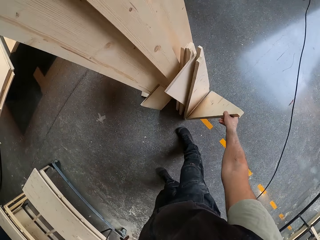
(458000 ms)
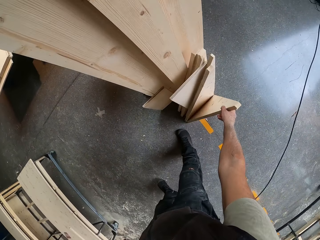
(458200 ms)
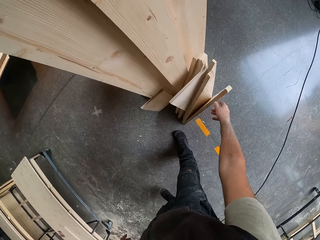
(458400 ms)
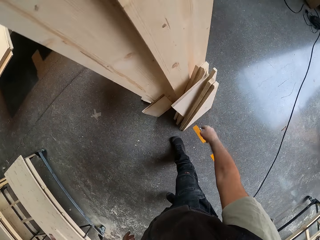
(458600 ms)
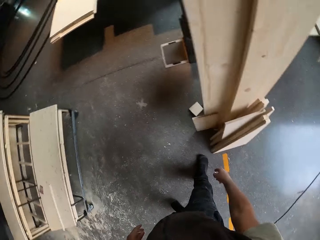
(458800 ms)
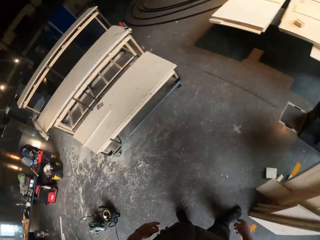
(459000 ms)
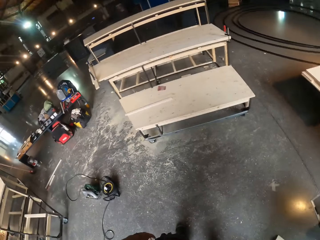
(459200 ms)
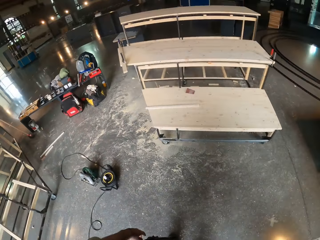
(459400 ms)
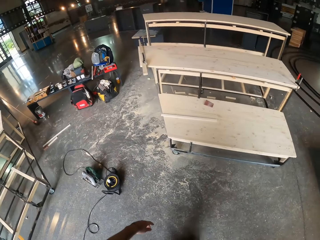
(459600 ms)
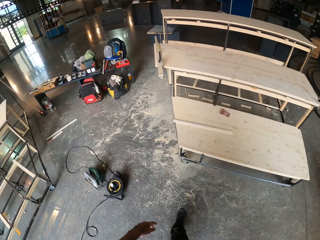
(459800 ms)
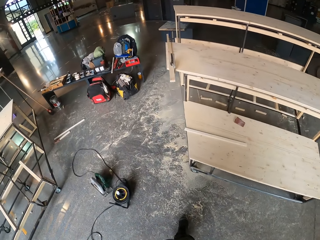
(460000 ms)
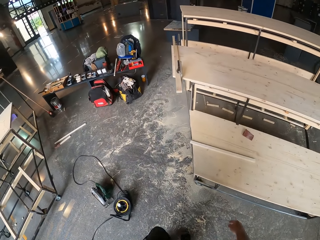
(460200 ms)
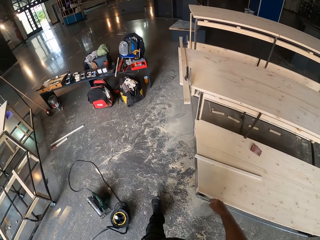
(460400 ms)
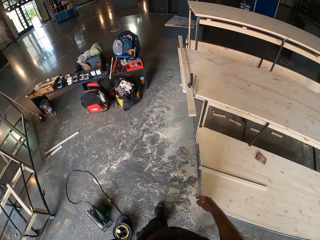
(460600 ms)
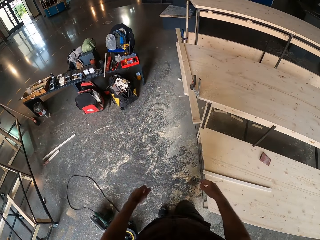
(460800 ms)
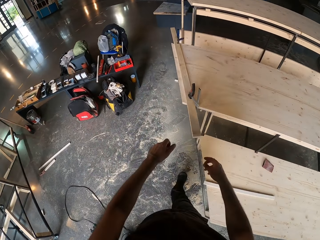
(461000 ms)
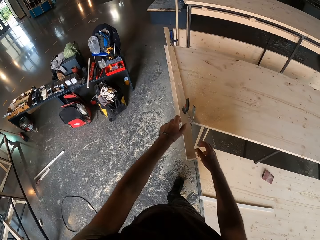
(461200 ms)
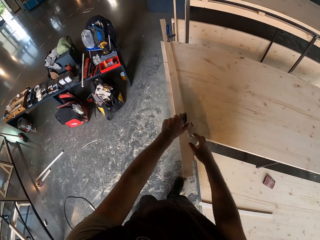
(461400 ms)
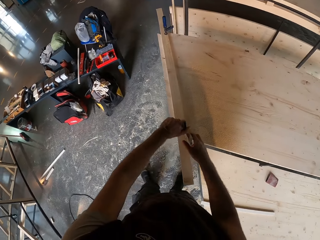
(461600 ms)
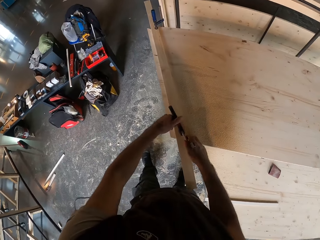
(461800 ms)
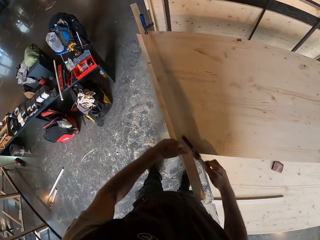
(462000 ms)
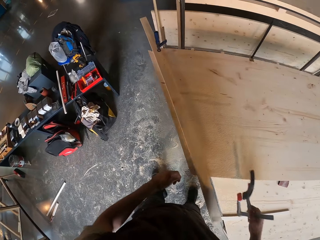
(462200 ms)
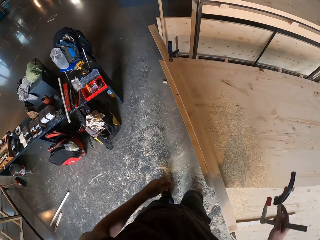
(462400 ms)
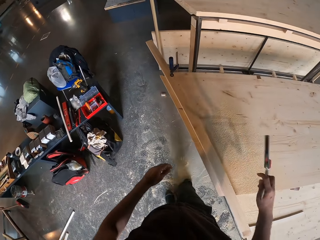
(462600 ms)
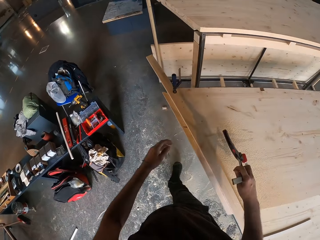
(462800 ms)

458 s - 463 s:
The camera wearer puts down a piece of wood on the floor. He walks around a garage. He unclips the steel clamp from the plank with both hands. He picks up a wrench. He drops the steel clamp on the plank of wood with his right hand.

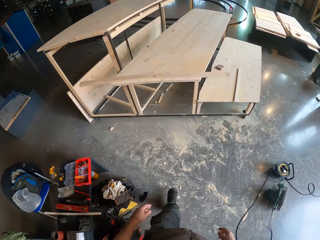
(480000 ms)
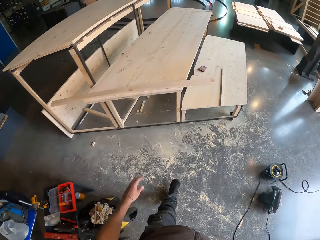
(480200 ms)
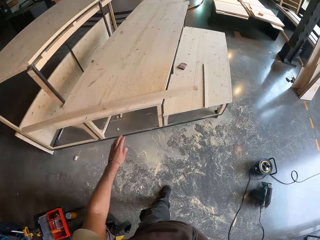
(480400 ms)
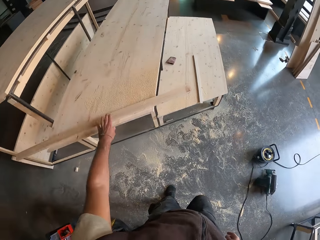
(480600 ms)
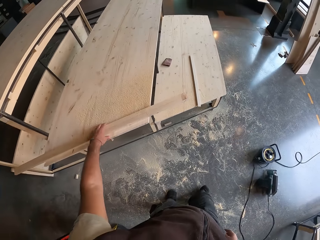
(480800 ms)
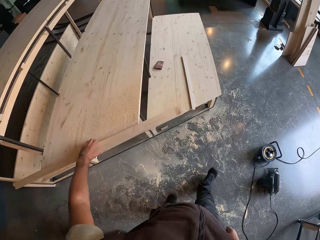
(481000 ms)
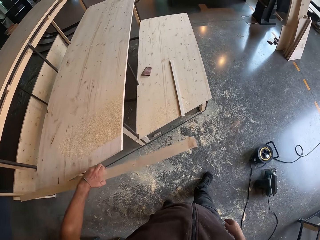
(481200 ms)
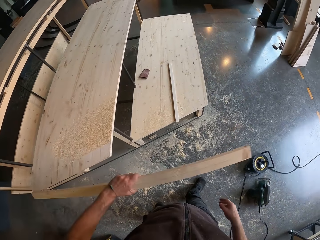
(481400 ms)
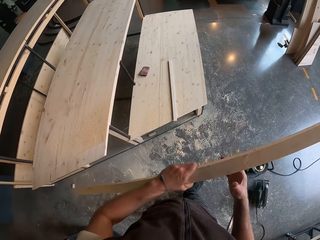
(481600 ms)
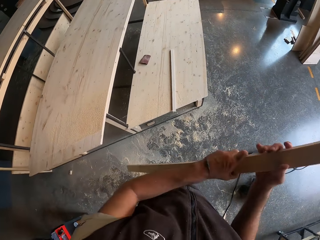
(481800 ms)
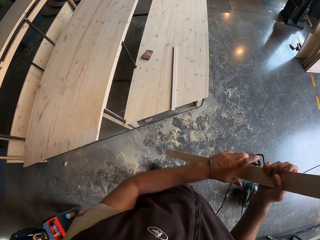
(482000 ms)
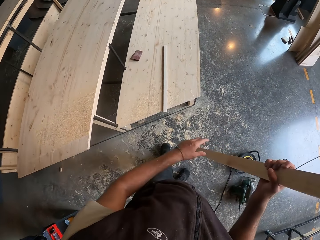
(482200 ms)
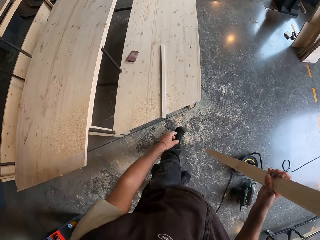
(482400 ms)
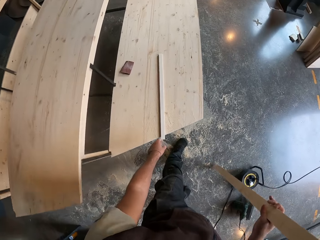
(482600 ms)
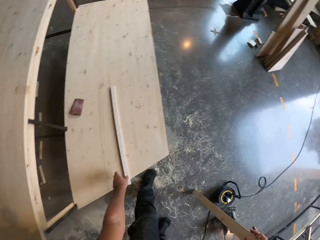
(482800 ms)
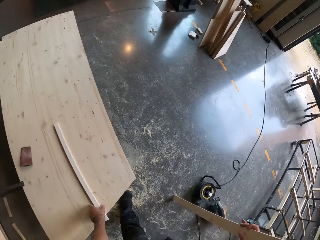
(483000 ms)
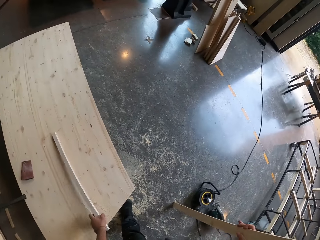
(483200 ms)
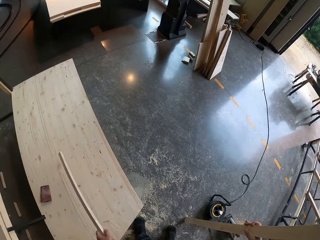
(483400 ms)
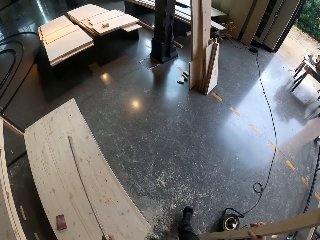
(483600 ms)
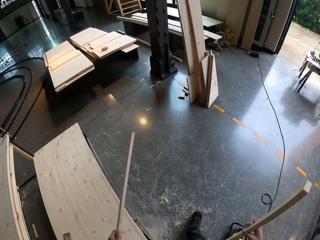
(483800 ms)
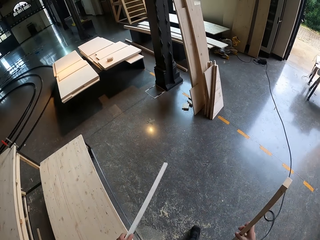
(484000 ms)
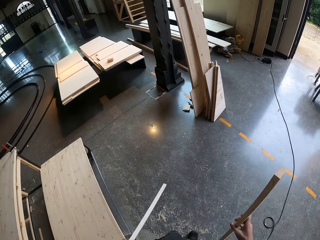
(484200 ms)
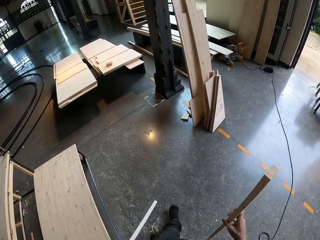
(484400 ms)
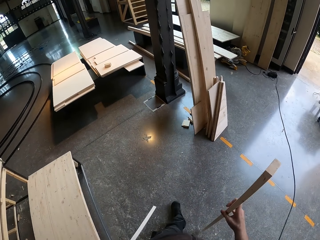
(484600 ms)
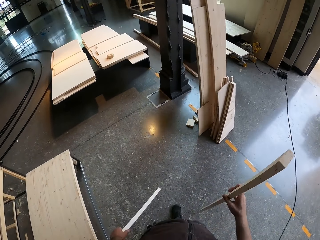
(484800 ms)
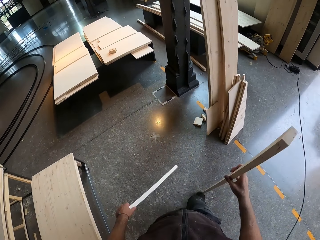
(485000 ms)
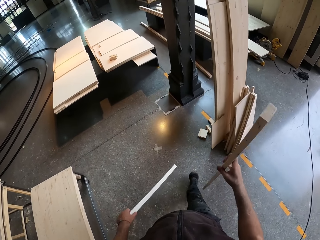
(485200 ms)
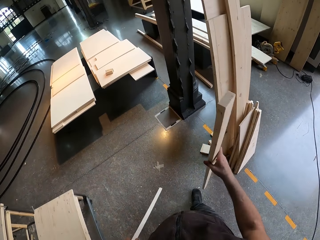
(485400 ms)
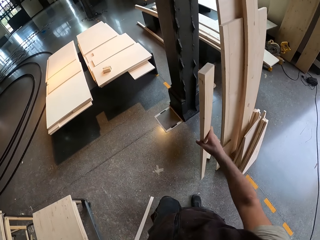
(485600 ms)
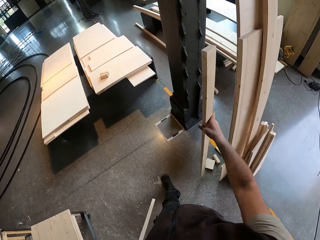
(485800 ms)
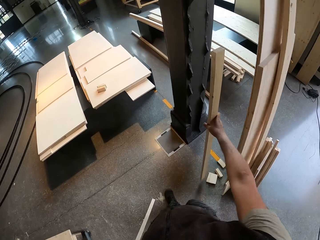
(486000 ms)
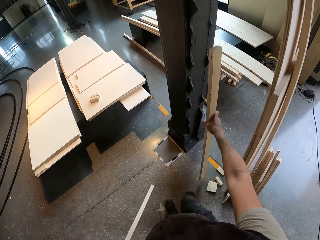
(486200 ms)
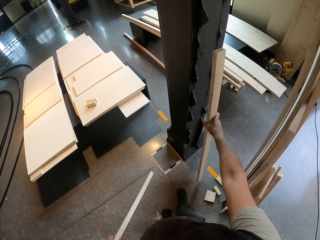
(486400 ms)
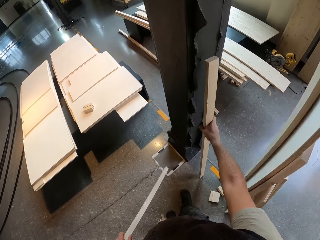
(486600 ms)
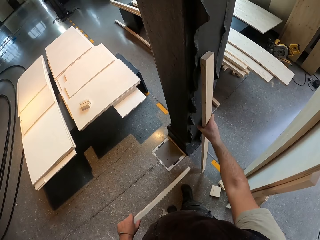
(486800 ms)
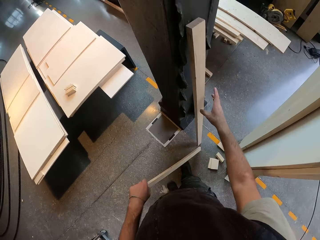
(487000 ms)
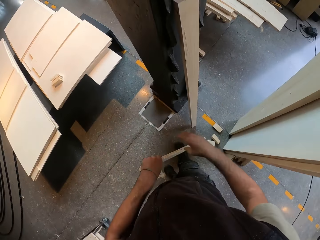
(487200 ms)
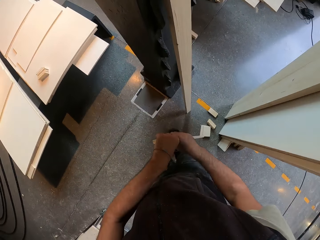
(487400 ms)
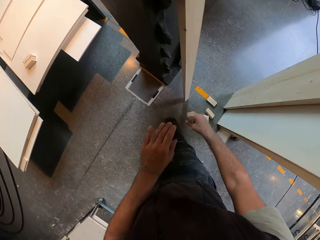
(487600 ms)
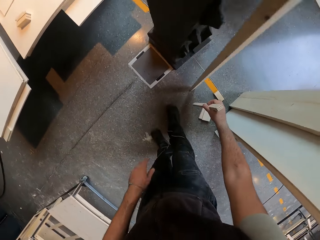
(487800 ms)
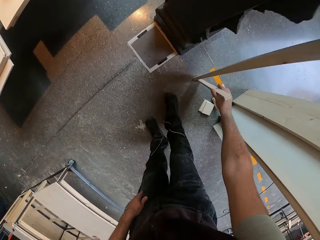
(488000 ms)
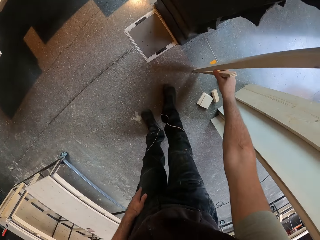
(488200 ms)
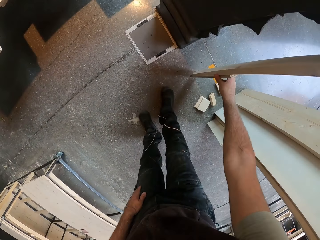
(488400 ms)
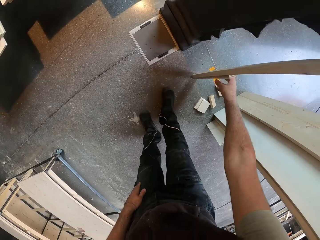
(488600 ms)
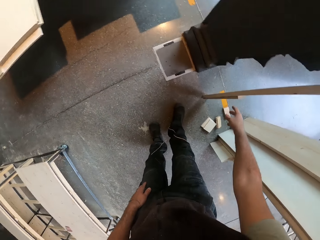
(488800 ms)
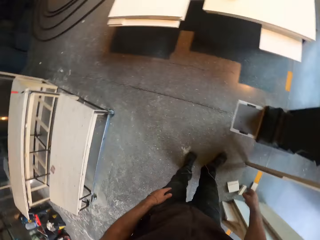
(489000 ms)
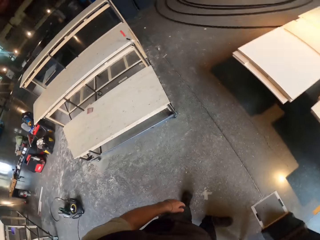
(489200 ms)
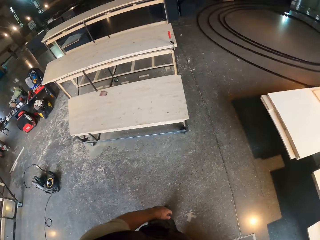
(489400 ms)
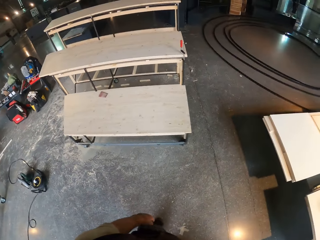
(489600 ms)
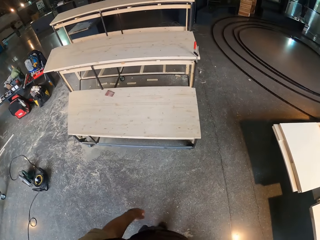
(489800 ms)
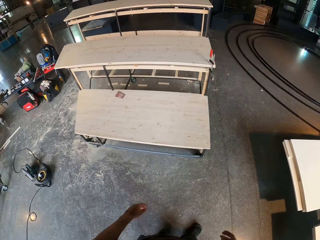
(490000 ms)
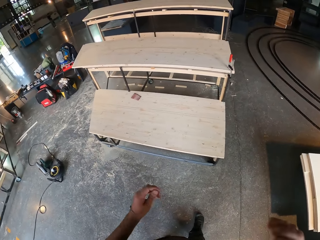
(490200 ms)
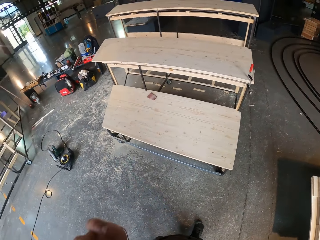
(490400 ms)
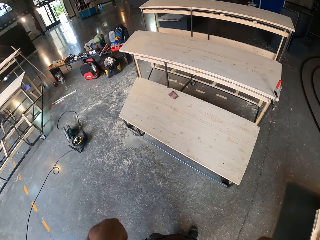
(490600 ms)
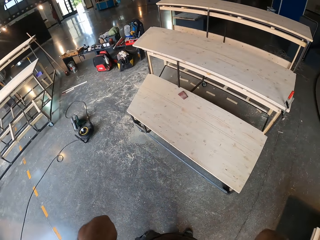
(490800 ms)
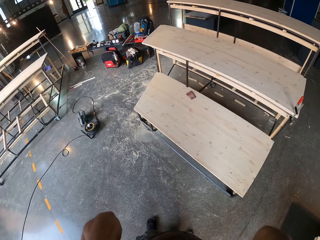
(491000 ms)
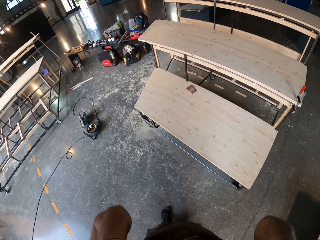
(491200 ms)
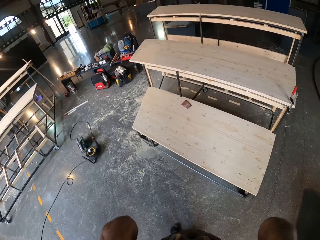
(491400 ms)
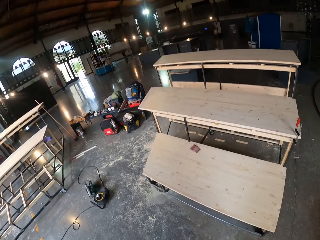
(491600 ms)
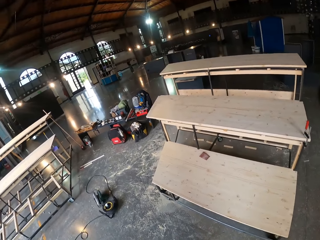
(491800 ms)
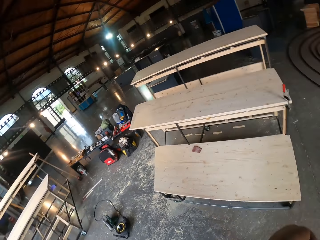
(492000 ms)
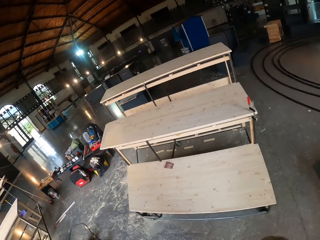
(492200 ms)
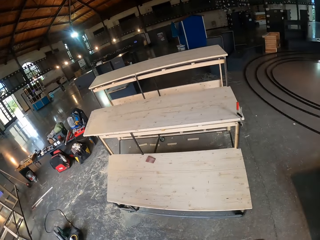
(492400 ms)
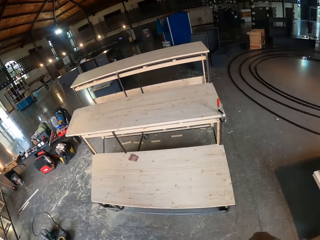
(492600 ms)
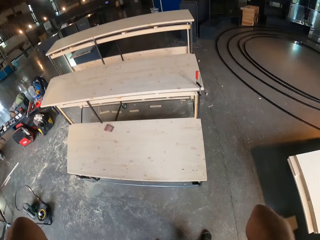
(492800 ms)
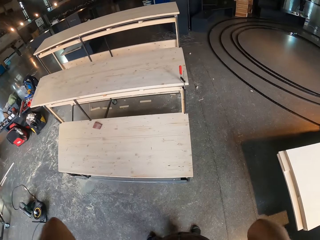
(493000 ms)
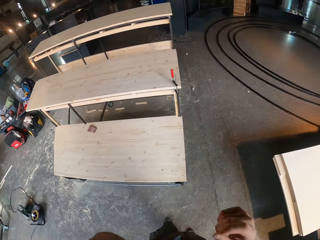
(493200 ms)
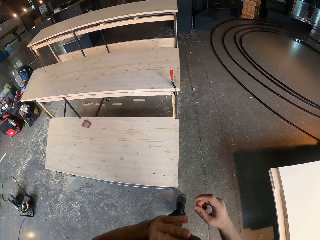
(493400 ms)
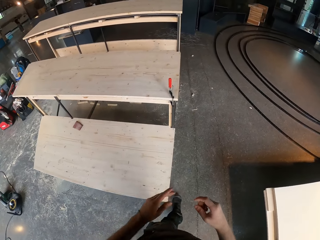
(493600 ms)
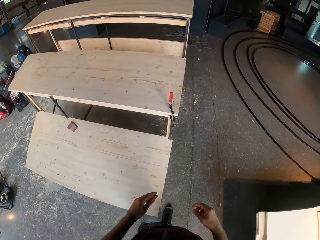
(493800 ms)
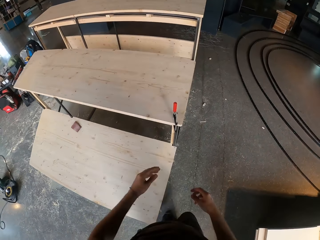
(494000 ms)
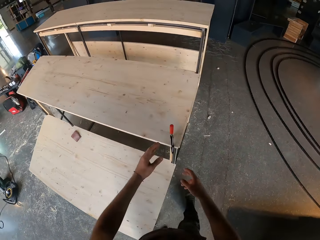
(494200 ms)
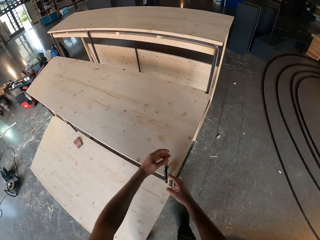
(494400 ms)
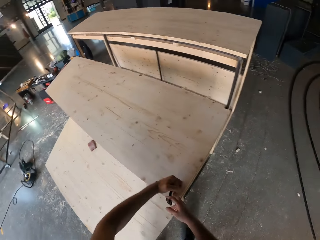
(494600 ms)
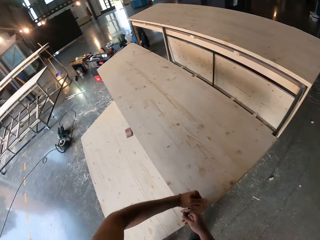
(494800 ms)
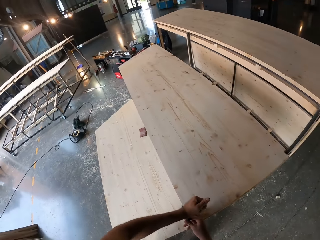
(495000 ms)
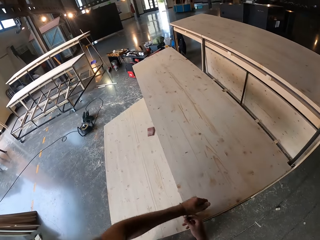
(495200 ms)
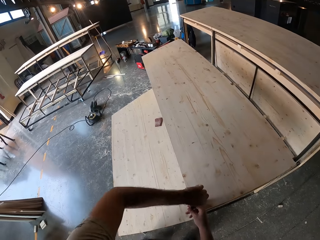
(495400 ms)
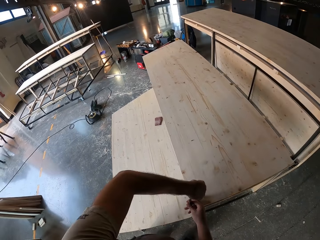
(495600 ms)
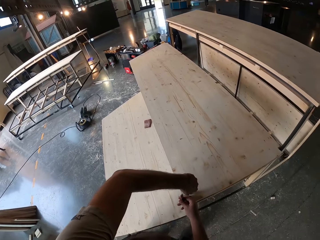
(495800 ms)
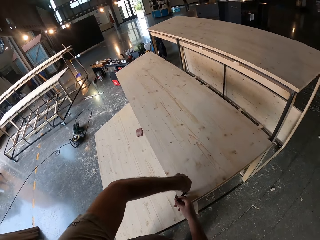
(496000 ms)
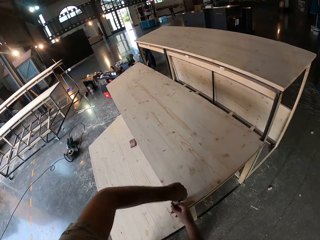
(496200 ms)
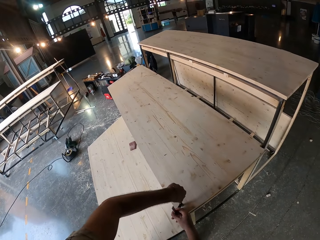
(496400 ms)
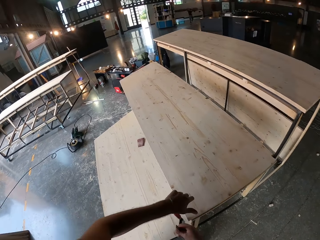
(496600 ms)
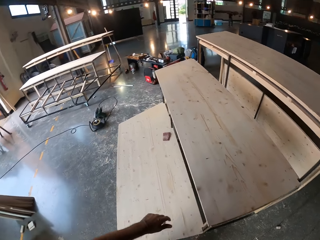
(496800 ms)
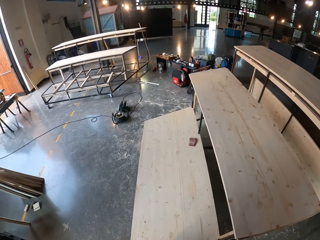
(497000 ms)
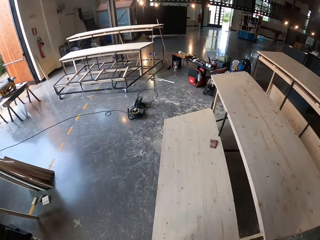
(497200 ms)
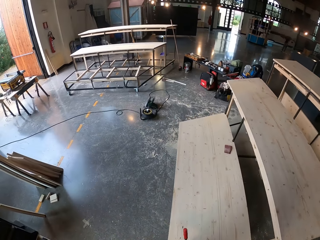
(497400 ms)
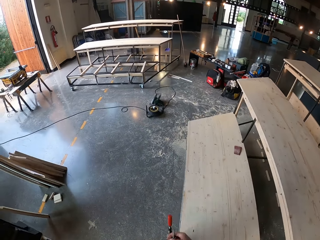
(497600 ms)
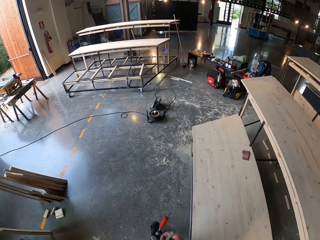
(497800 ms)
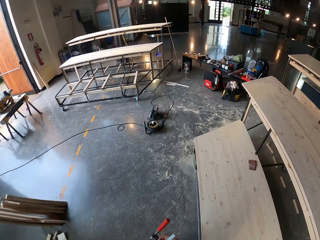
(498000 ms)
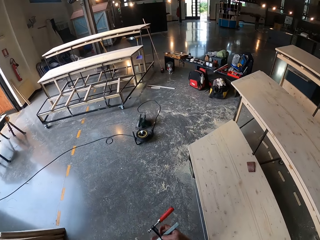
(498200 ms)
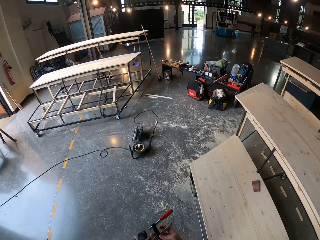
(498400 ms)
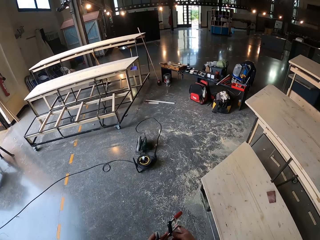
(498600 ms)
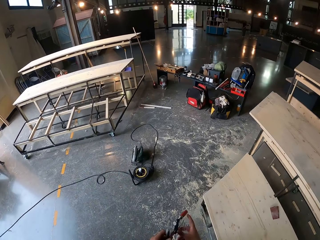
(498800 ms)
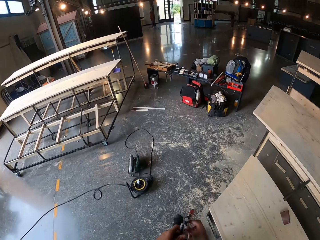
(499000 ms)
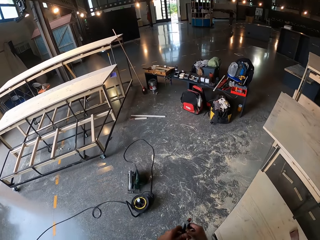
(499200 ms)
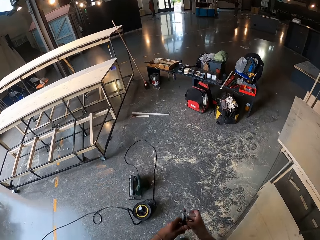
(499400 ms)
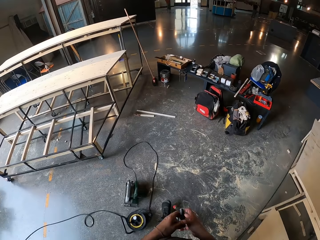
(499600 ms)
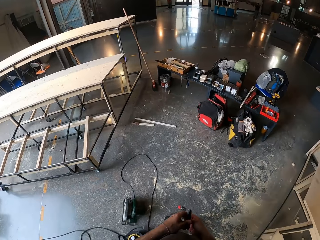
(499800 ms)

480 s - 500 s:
The camera wearer picks up the plank from the plank of wood with his left hand. He holds the plank with his right hand. He picks up the plank from the plank of wood with his left hand. He adjusts a piece of wood on the floor. He walks around a garage. He leans the plank on a pillar with his right hand. He puts down a piece of wood. He holds the plank with his right hand. He leans the plank on the pillar with his right hand. He walks around the garage. He touches his head. He adjusts a camera. He walks around the garage. He unclips the red clamp from the plank of wood with both hands. He adjusts a wrench on a table. He walks around the garage.
